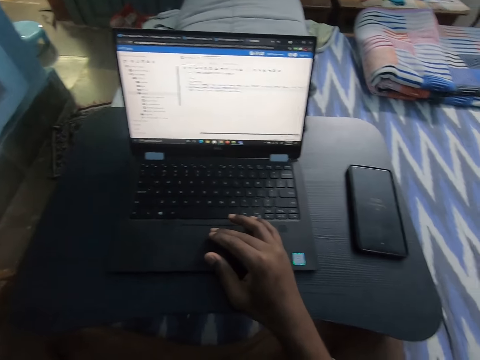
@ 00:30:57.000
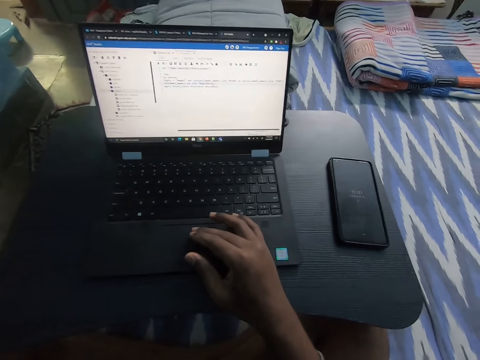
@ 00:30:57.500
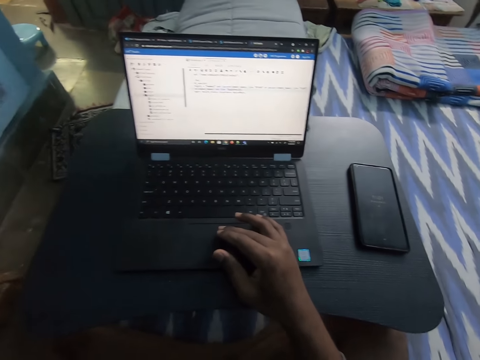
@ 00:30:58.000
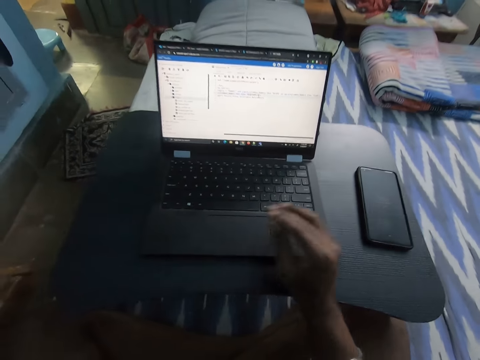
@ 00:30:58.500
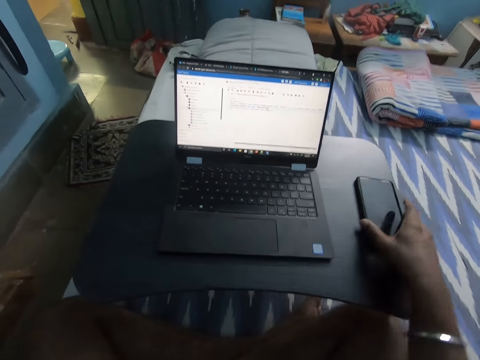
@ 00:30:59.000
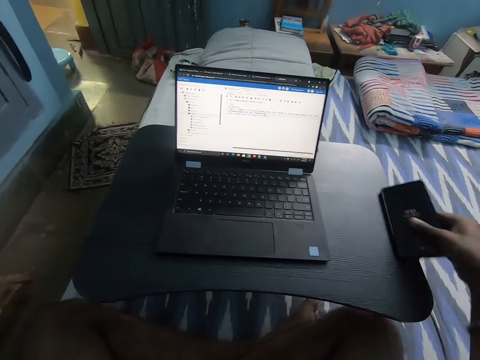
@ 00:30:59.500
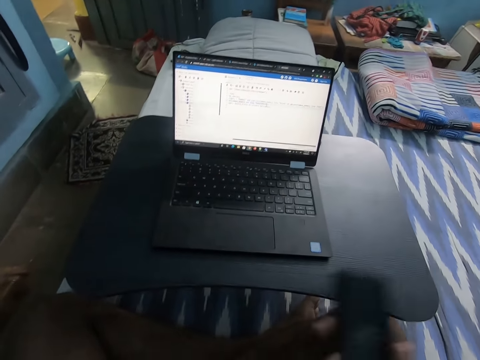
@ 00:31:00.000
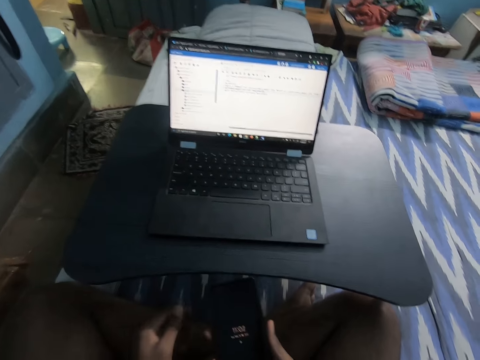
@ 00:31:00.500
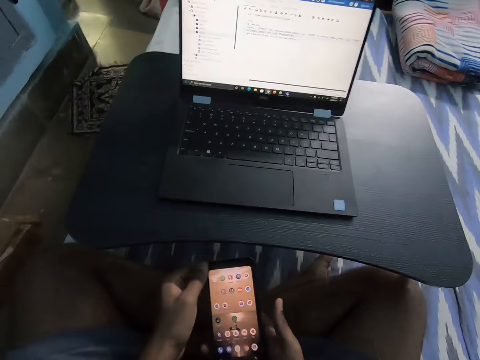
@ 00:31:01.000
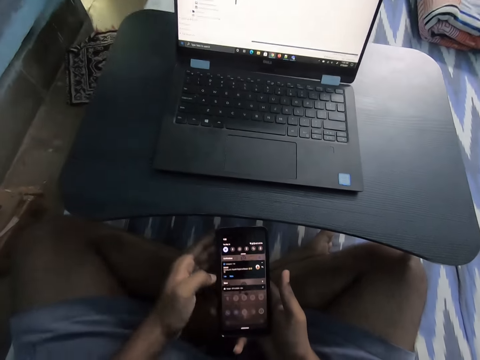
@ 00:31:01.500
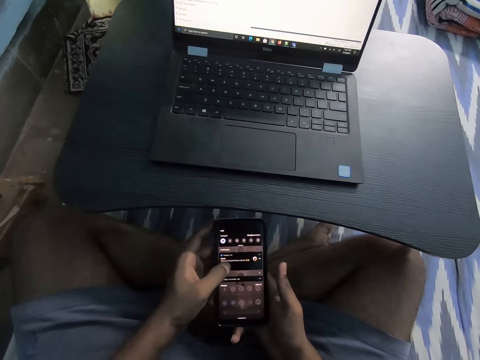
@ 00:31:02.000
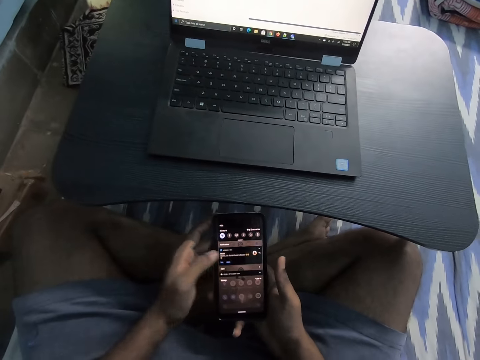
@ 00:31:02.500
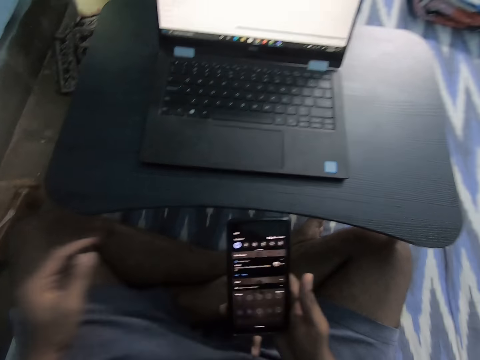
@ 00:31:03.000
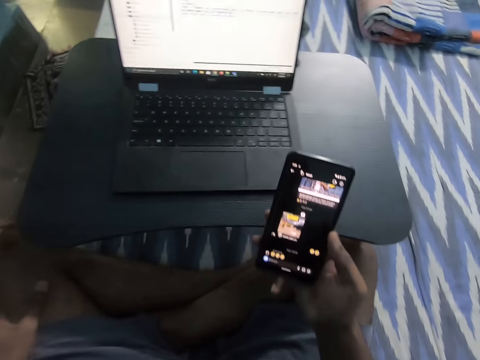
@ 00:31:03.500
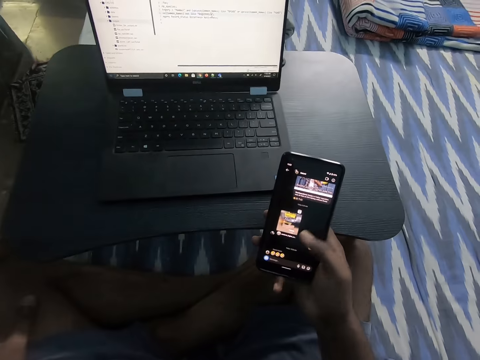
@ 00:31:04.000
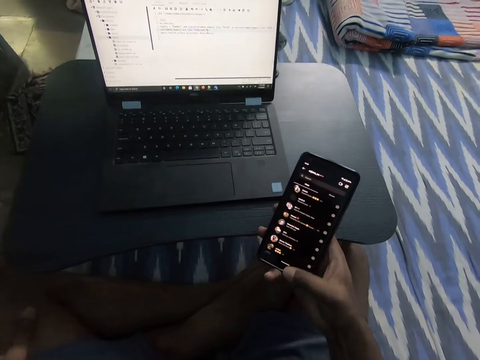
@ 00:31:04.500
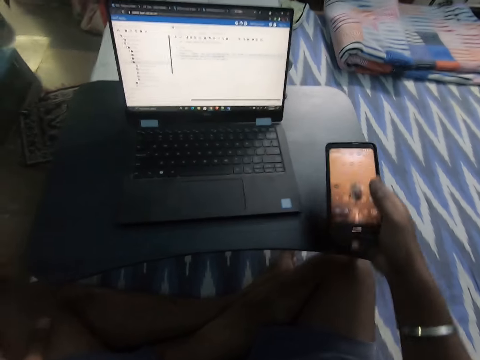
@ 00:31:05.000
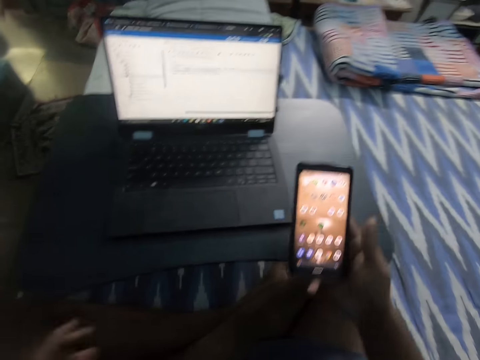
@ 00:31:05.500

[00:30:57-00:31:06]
The camera wearer picks up a phone on the table with his right hand. He operates the phone with both hands.

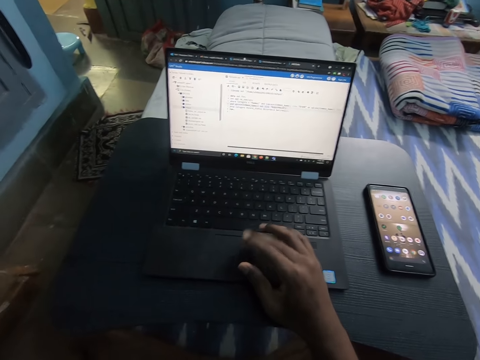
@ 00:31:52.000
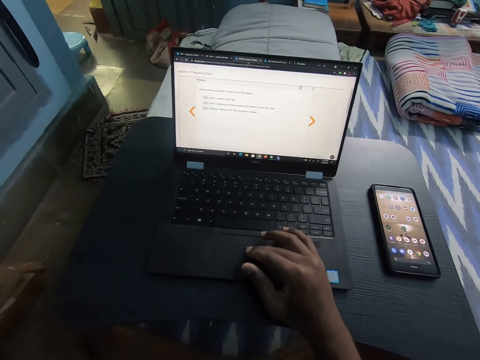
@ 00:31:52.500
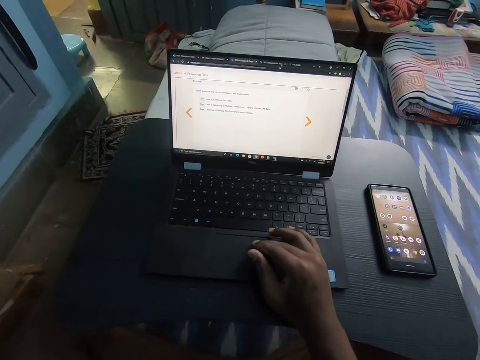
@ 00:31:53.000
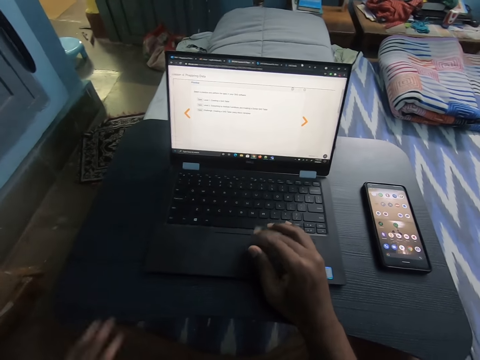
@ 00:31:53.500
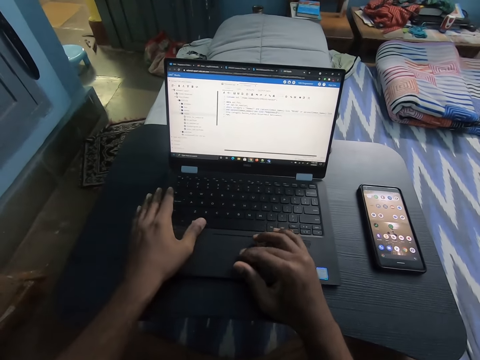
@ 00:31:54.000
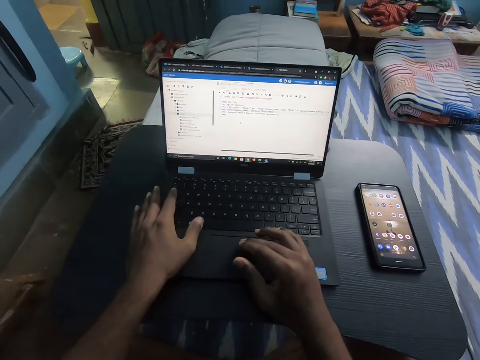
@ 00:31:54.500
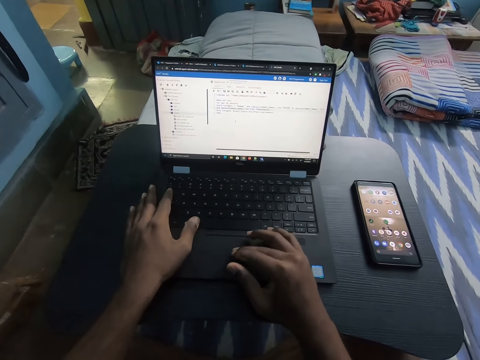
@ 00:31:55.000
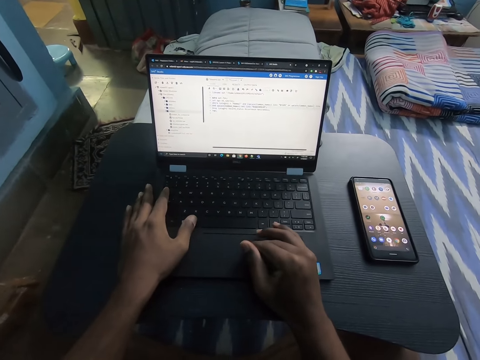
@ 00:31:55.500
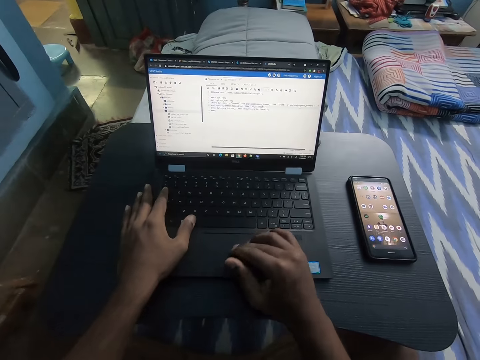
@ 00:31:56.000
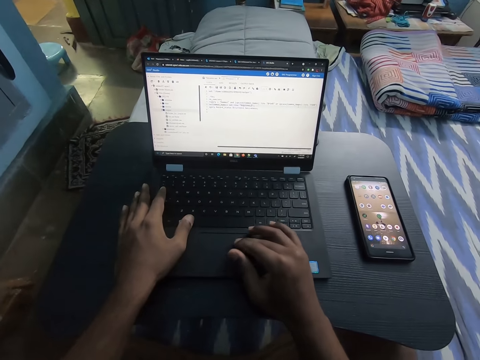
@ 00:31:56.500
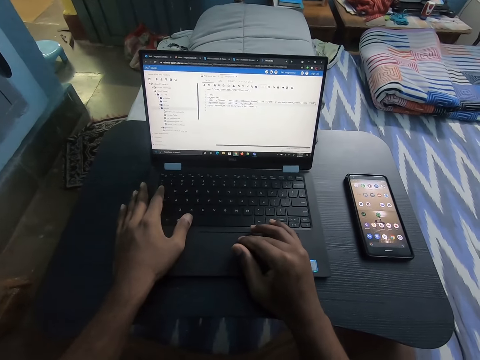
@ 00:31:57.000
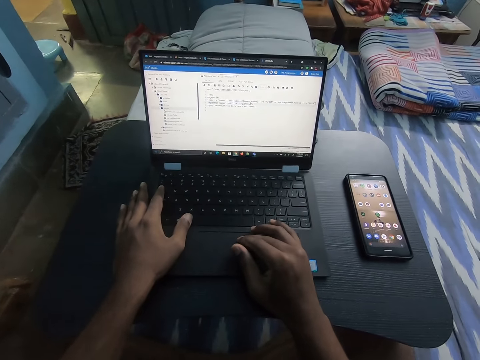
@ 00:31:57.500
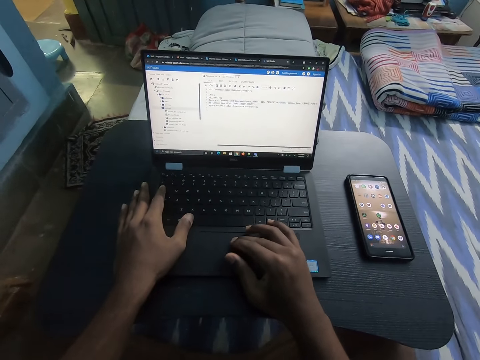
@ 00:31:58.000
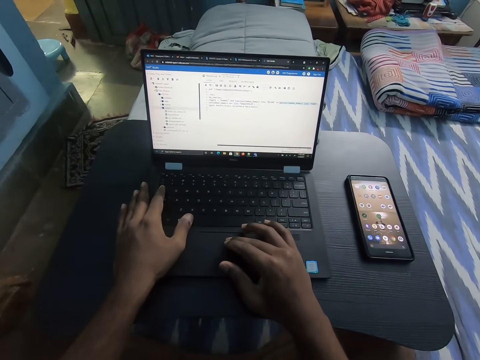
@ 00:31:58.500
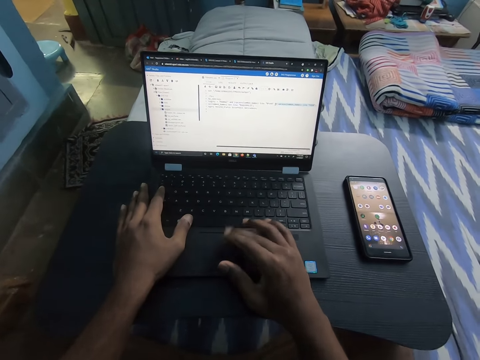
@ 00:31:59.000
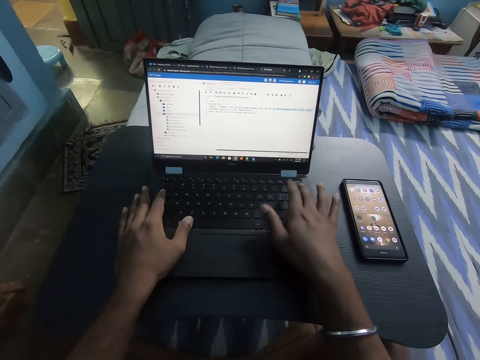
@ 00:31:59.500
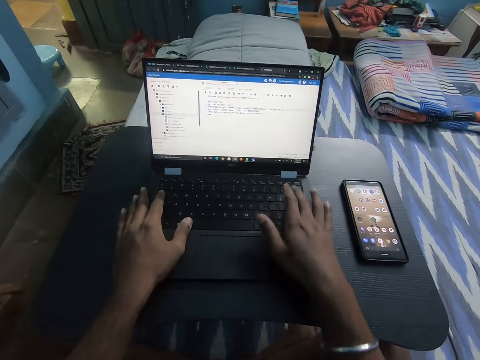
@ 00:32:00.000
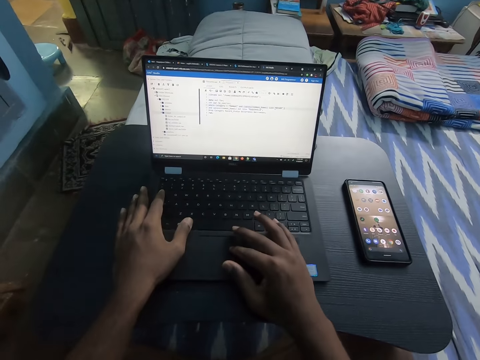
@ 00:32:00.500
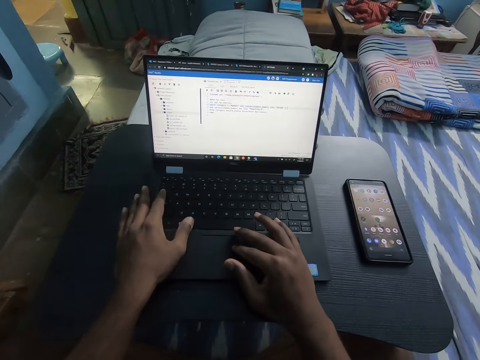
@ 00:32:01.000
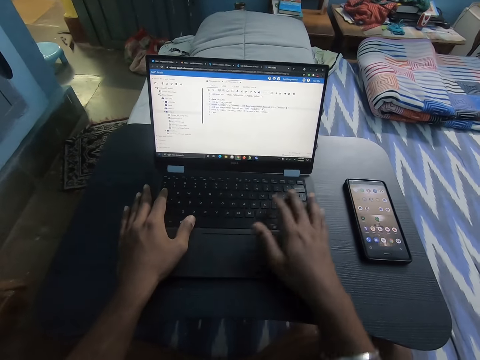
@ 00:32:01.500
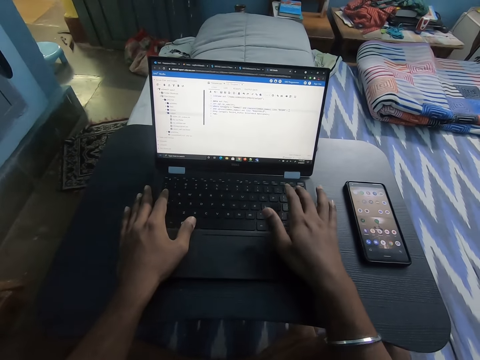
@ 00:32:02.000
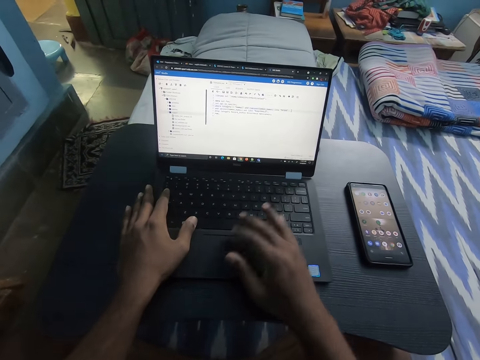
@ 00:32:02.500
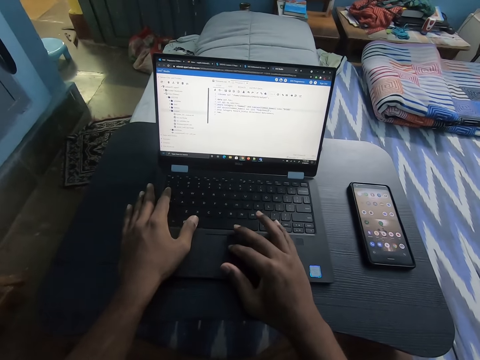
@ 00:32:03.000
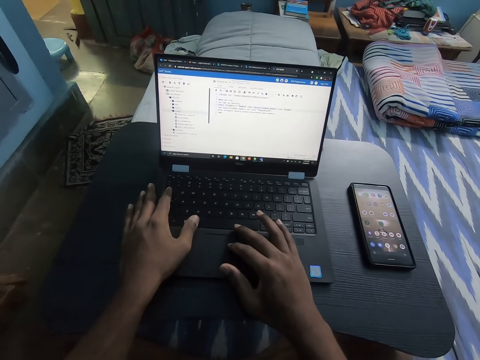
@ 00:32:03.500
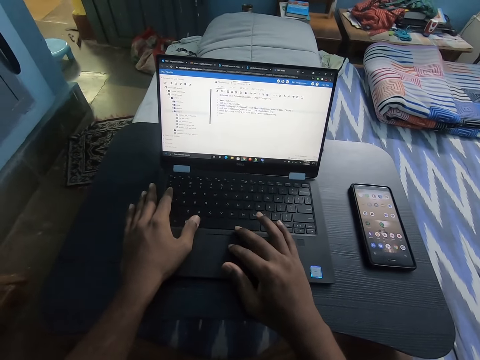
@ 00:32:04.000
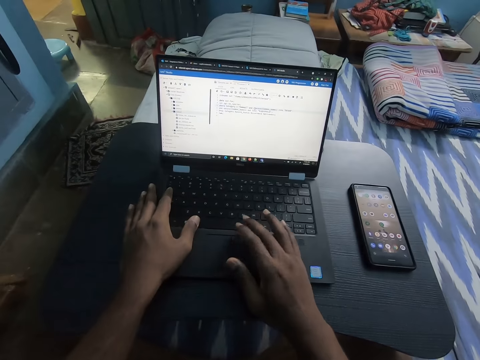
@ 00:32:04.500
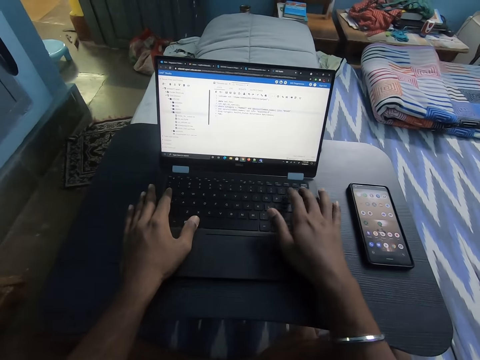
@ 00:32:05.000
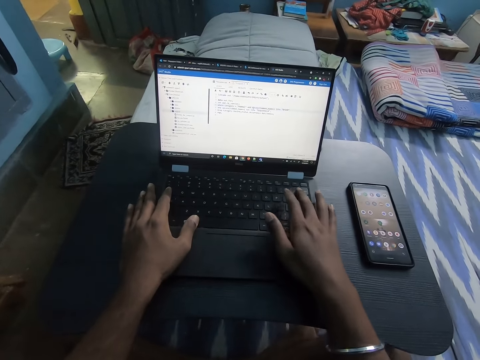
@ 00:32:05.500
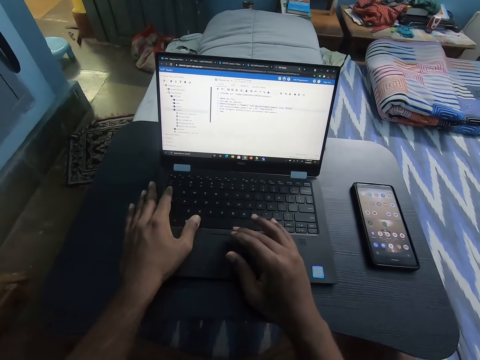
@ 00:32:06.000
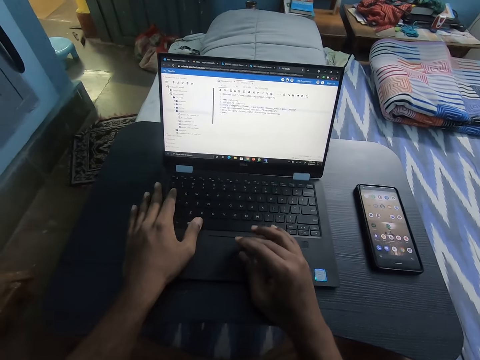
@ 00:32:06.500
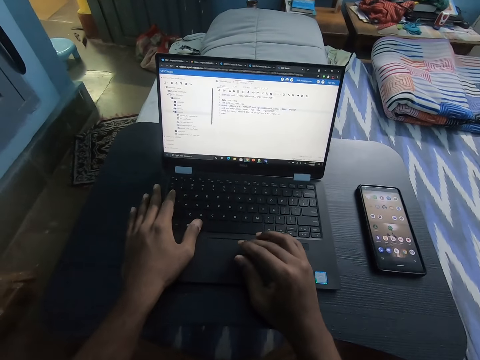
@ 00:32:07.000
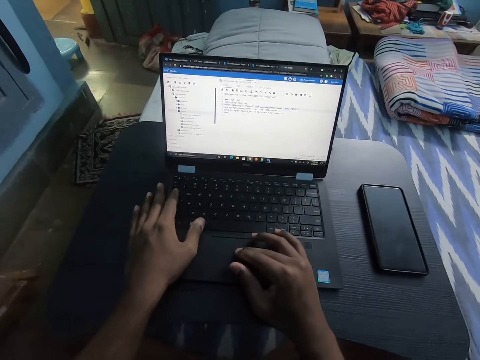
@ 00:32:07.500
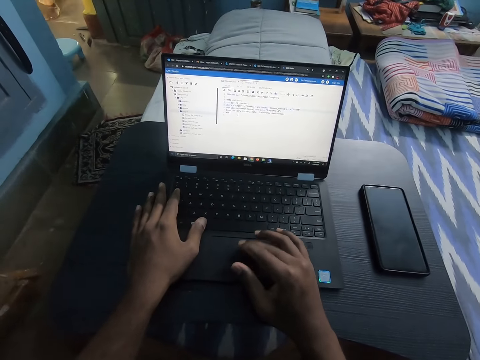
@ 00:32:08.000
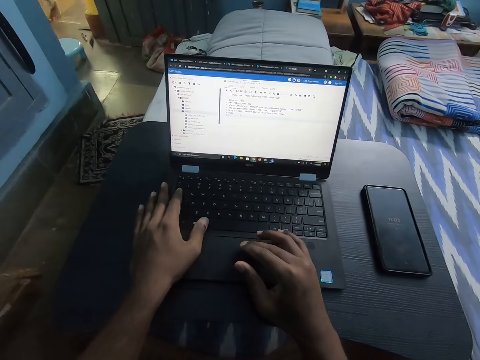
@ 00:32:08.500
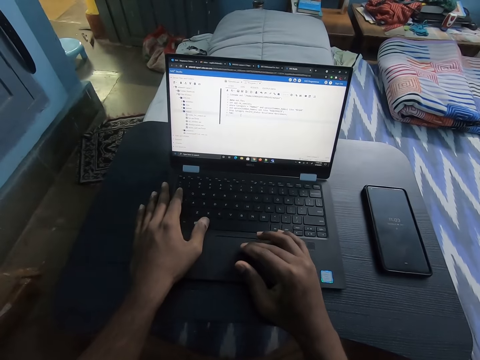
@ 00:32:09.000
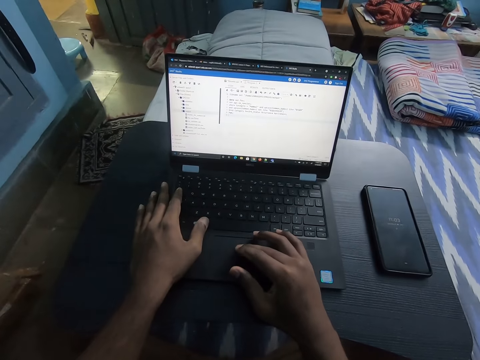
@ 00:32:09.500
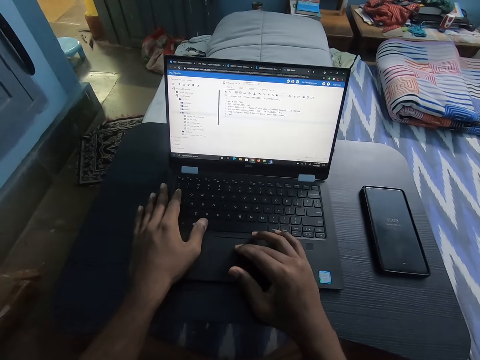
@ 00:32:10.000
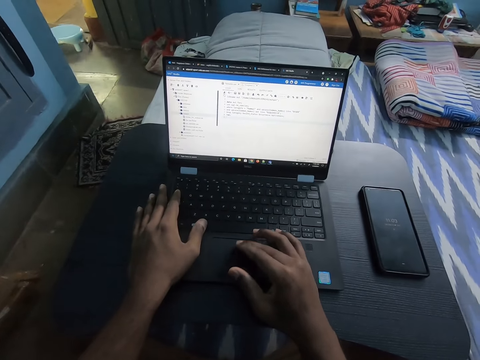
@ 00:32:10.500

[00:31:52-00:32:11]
The camera wearer places his left hand on the keypad of the laptop on the portable laptop table.
